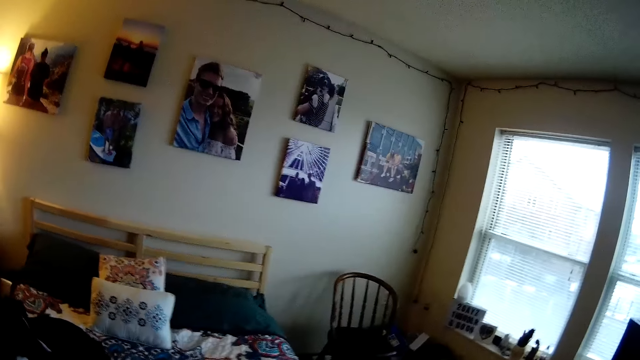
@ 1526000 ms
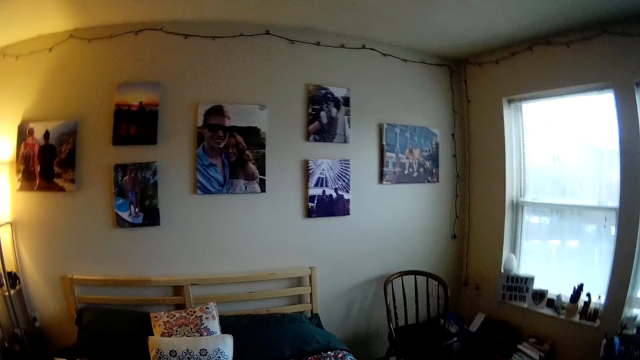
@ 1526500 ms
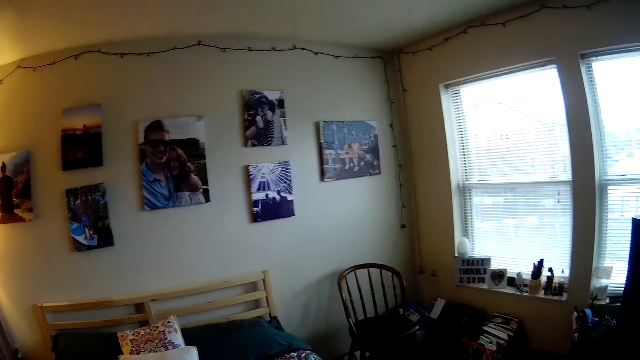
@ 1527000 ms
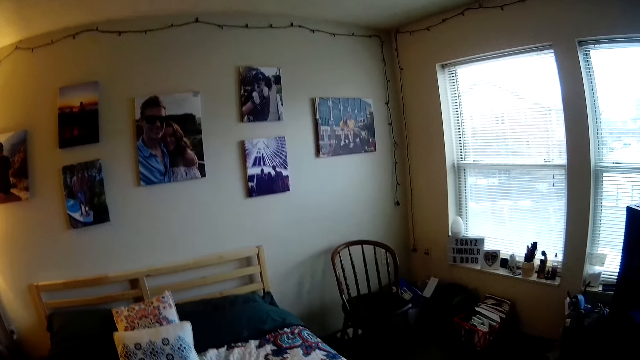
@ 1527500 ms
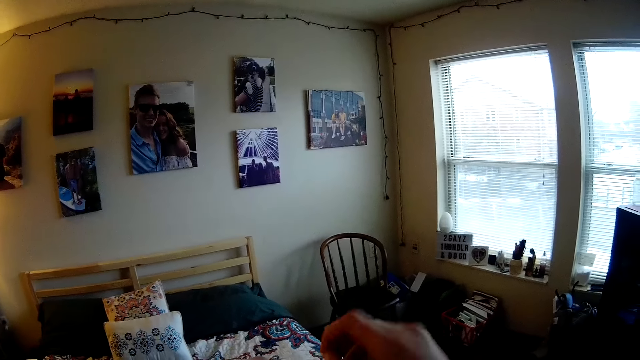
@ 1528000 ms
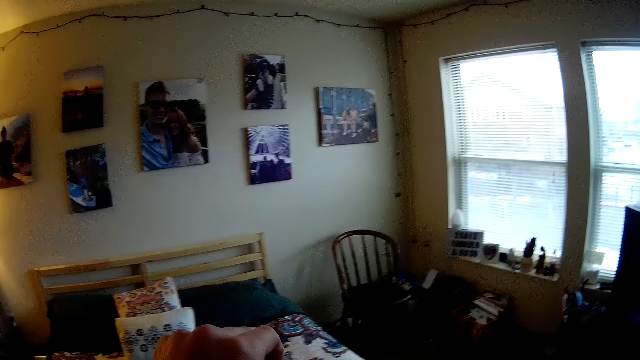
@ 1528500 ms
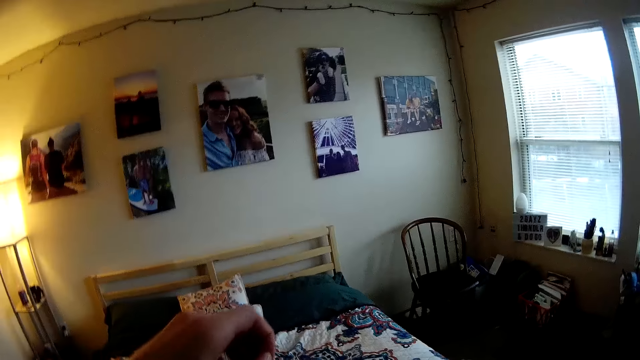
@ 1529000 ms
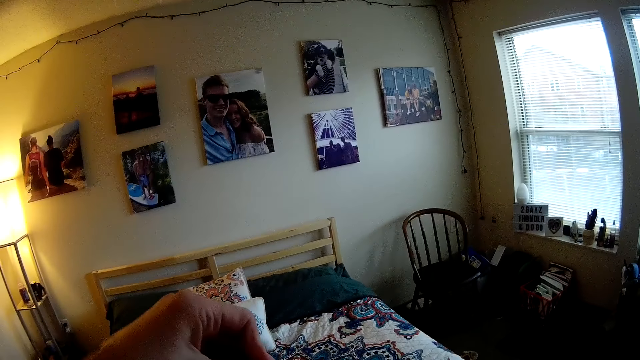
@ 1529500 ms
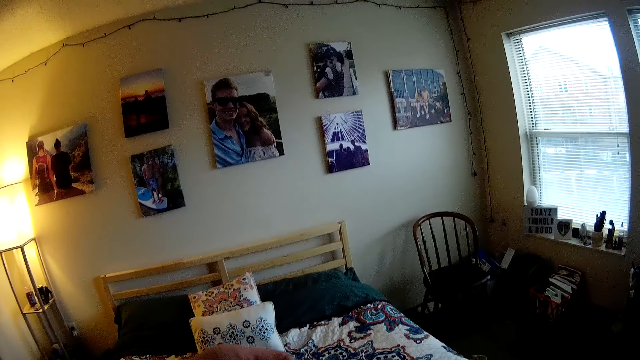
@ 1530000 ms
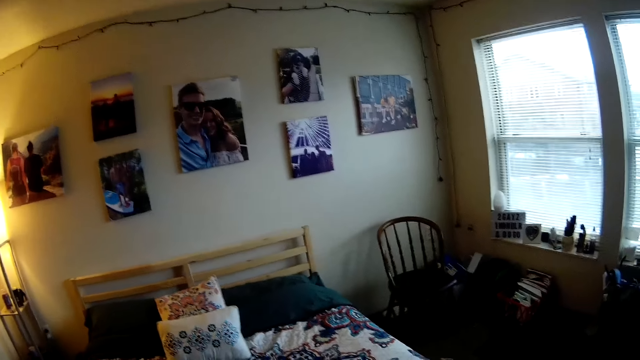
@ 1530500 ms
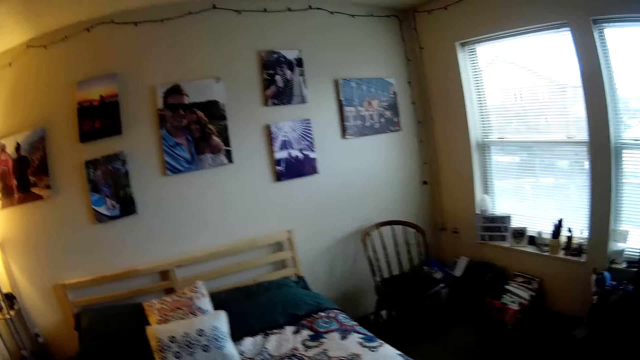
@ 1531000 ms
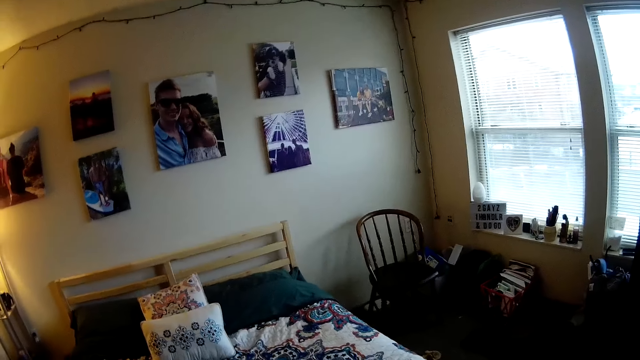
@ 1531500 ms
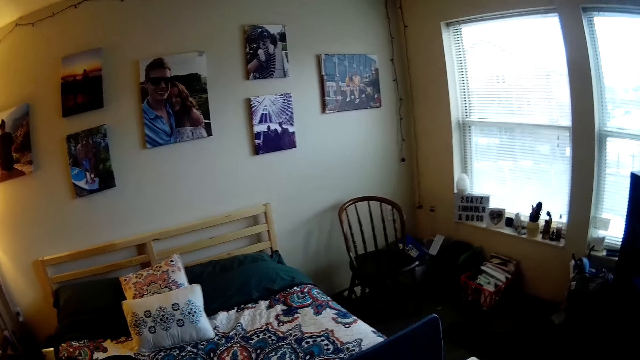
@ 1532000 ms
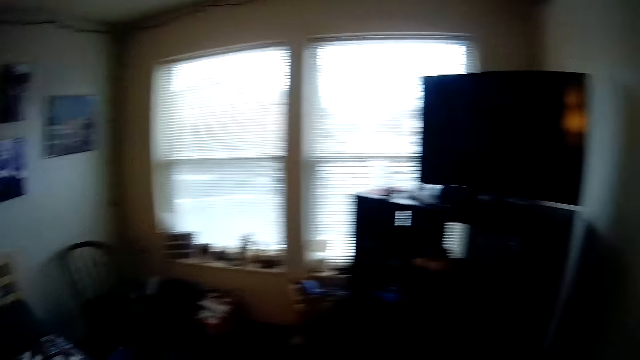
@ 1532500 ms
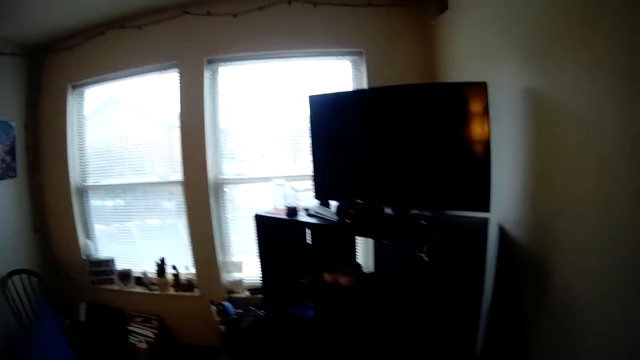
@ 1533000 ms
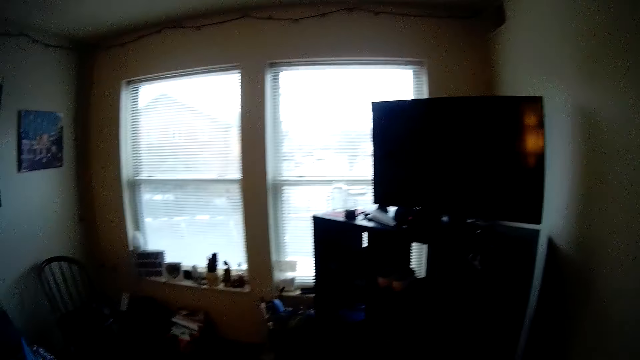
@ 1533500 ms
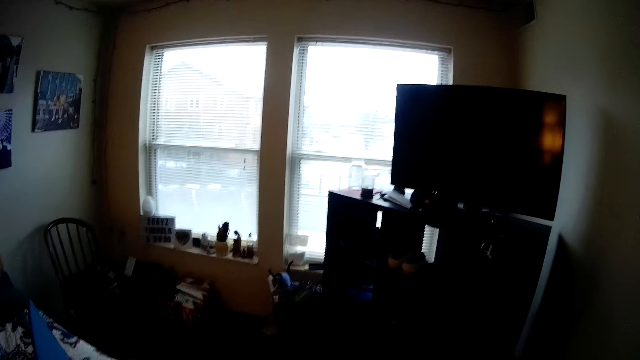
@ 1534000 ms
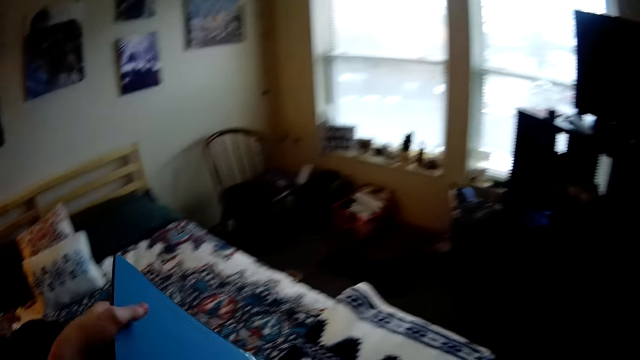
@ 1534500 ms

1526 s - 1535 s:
The camera wearer looks around the room. They remove the wrapping paper. They pick up a sealed box. They move the box.

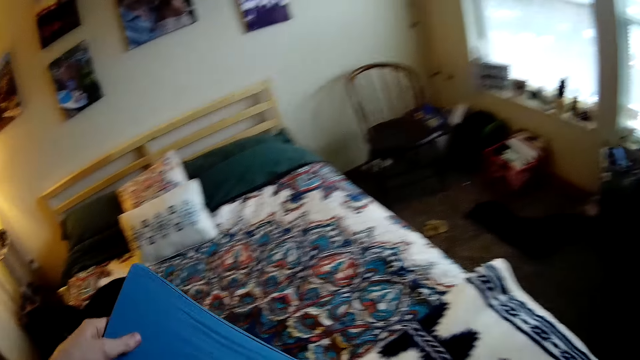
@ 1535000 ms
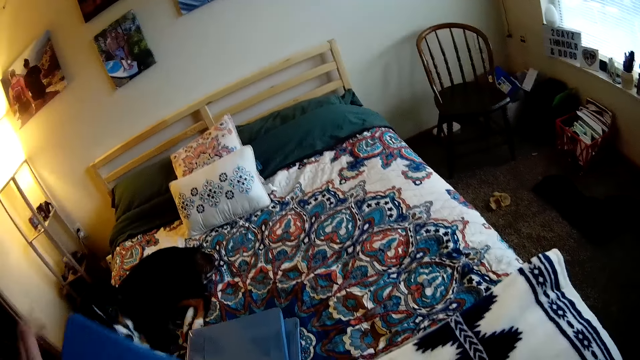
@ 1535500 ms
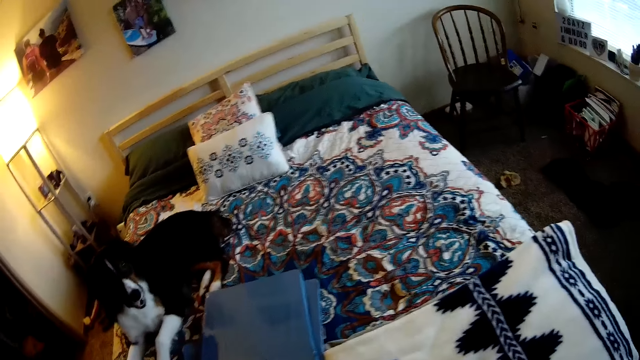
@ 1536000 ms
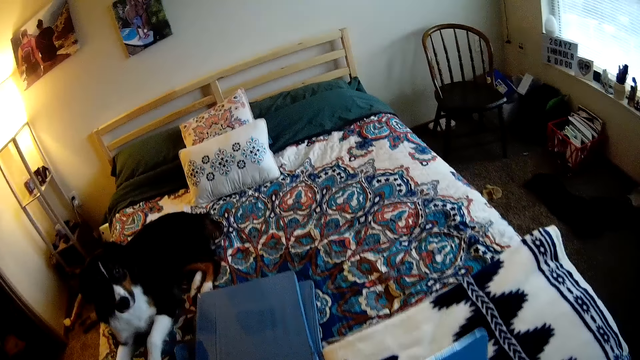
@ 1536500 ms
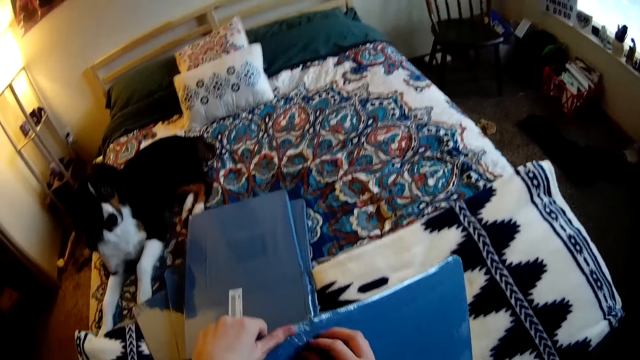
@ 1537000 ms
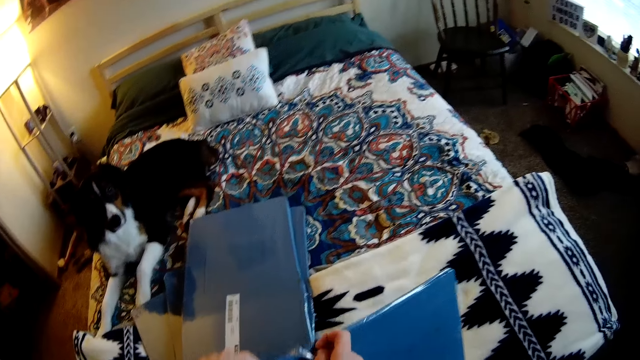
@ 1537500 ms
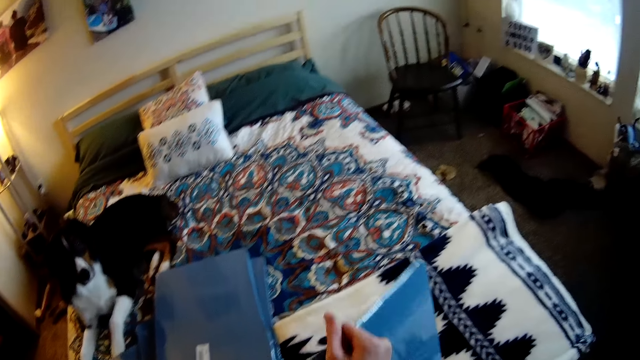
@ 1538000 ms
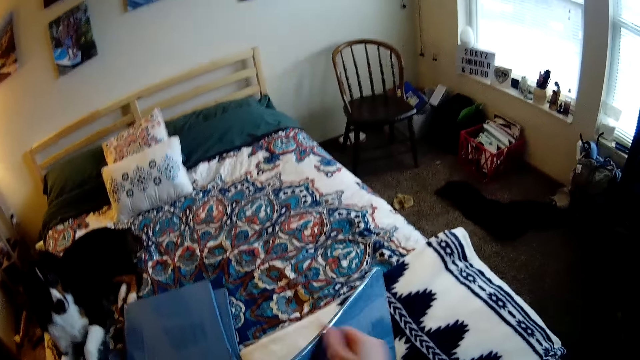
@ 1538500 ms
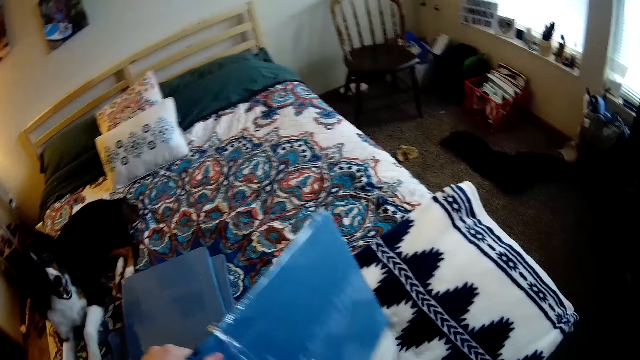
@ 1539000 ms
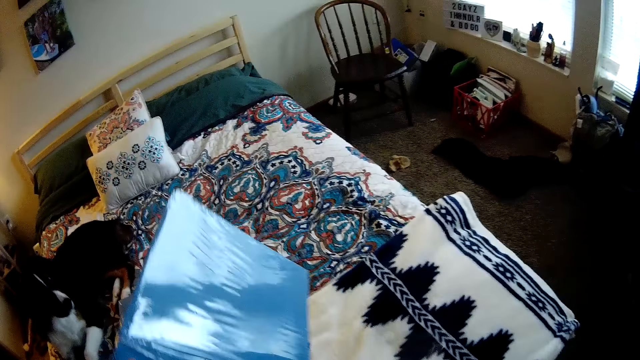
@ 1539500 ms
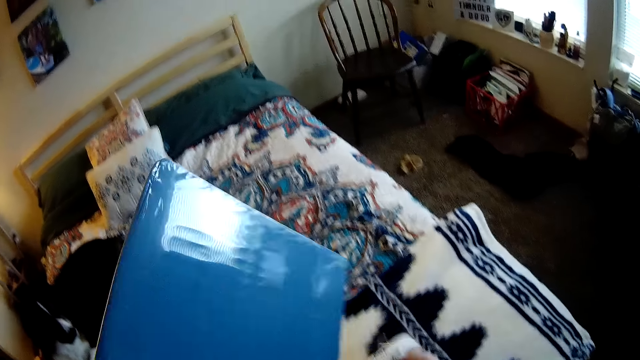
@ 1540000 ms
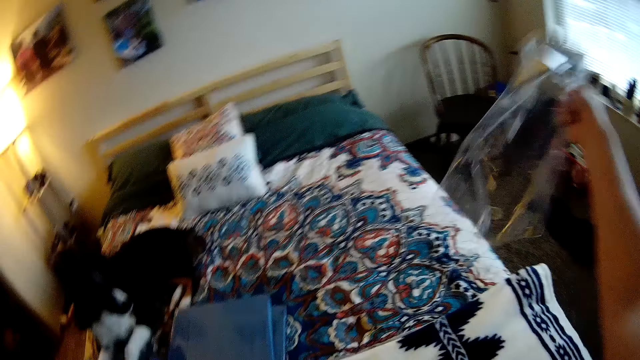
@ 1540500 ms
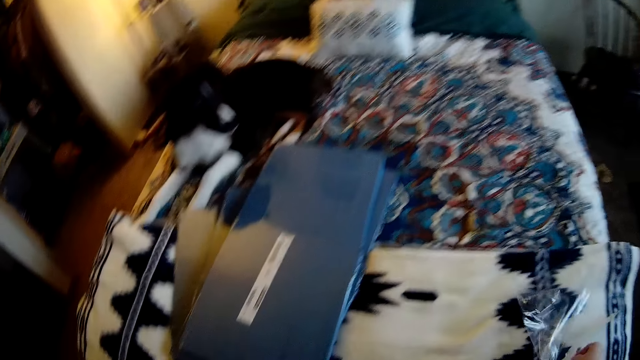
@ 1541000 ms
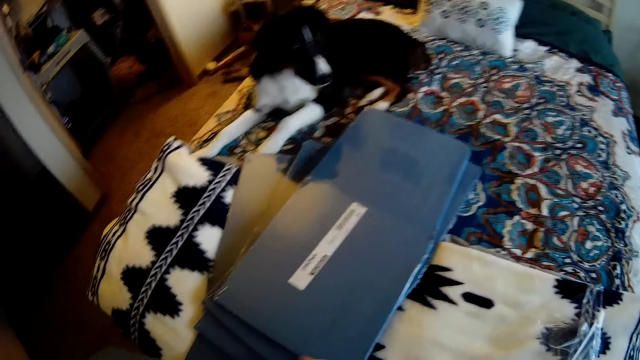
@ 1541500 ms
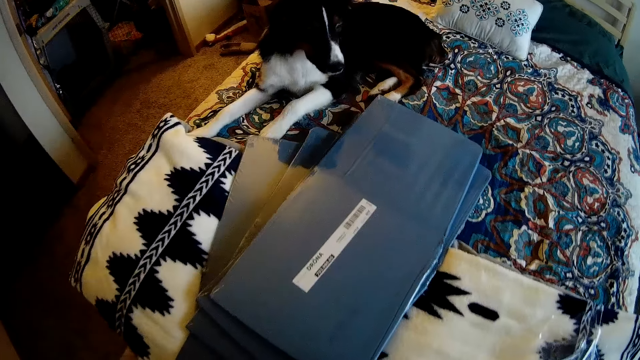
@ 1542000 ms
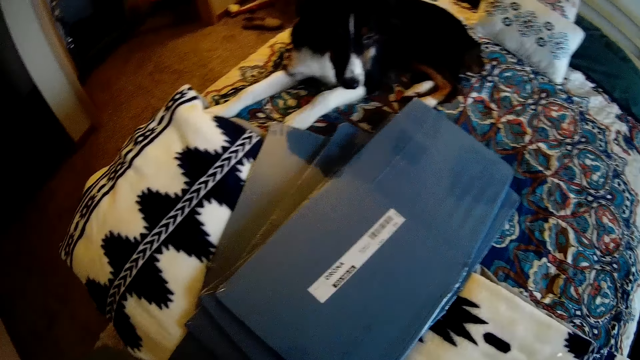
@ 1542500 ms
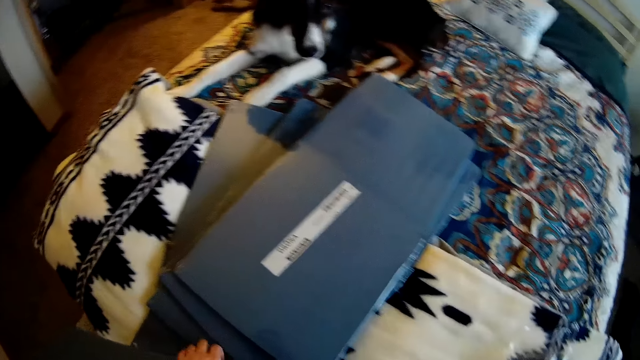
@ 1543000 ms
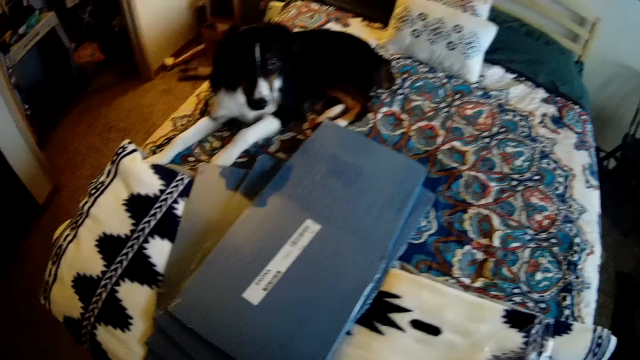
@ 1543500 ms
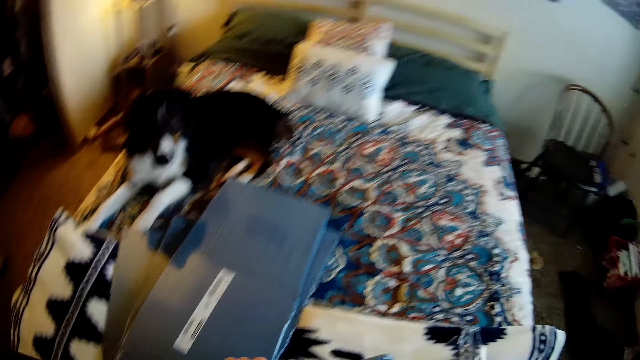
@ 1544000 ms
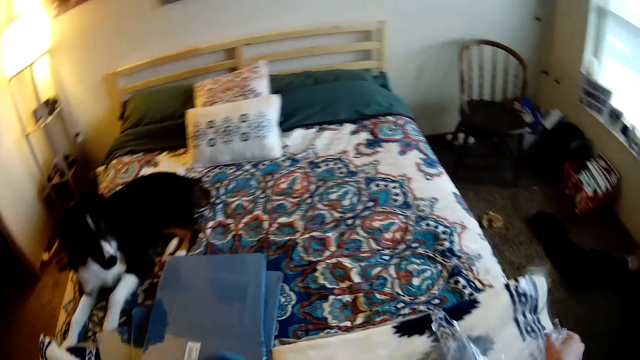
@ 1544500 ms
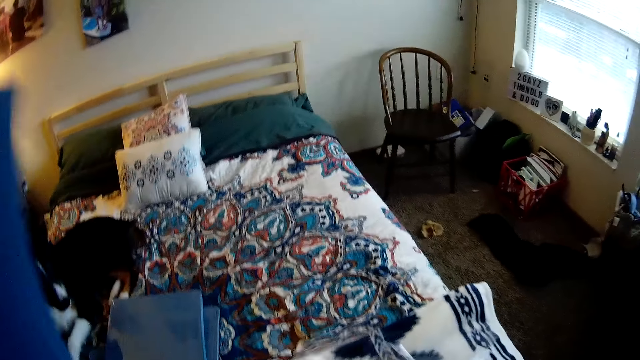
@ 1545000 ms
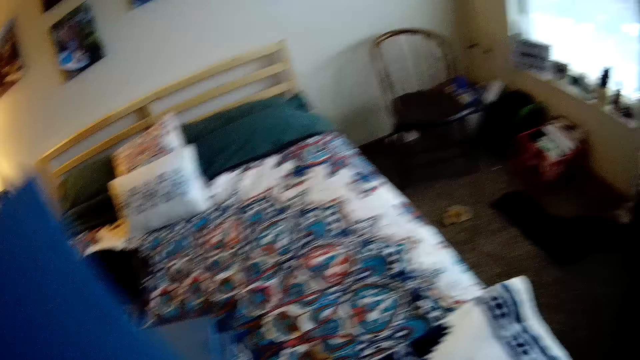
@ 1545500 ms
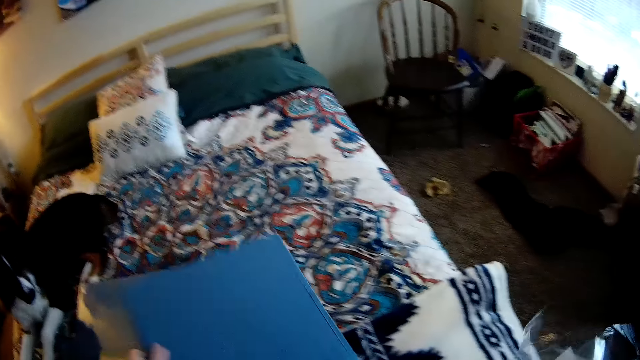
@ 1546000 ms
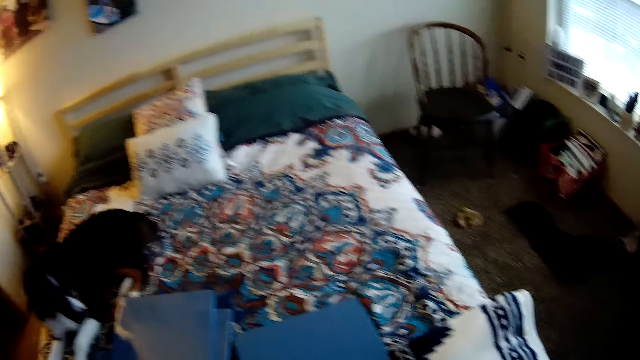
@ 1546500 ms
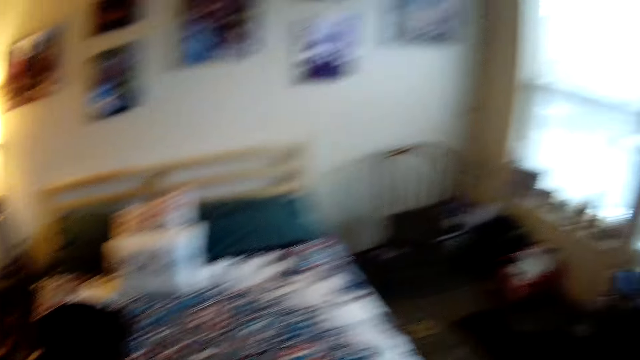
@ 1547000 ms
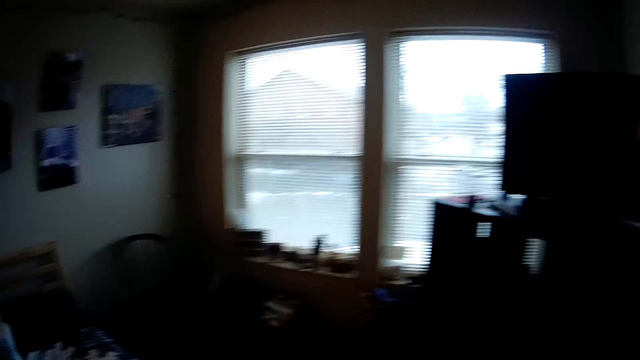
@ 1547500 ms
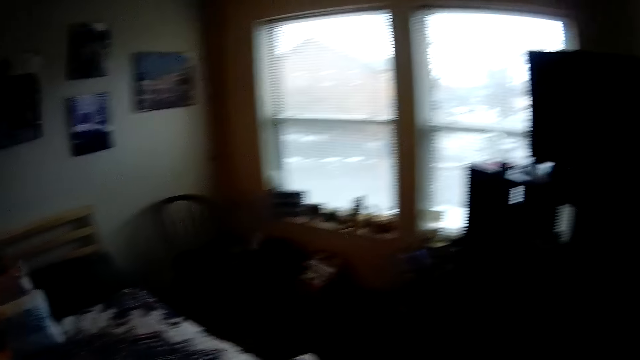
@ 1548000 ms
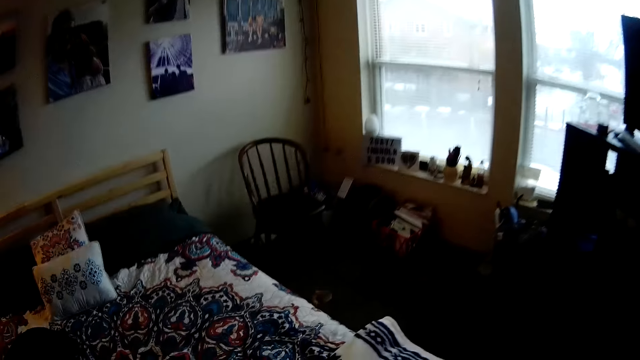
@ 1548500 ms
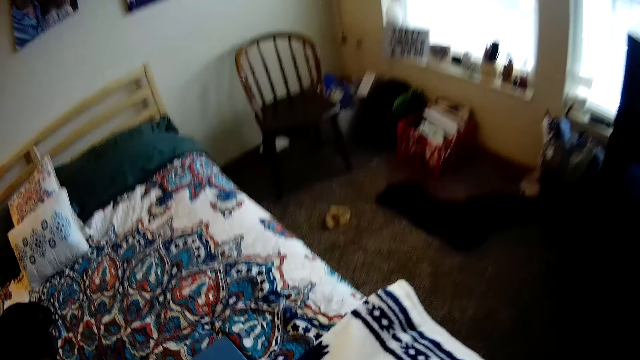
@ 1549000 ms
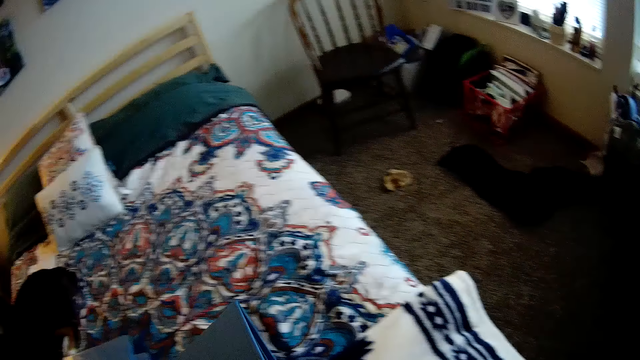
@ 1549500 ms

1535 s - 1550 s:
The camera wearer moves the box down. They pull the wrapping paper. They remove a seal on the box. They put the wrapping paper on the bed. They throw the seal down. They remove the wrapping paper. They put the wrapping paper on the bed. They unfold the box.
